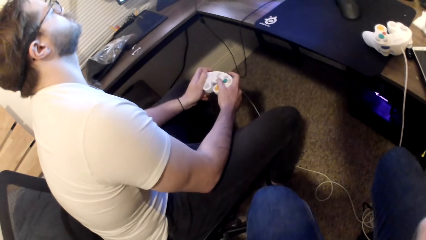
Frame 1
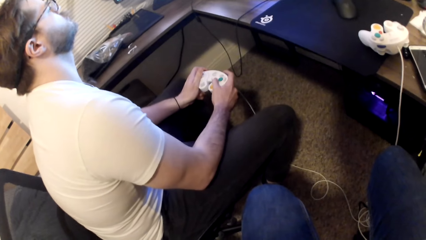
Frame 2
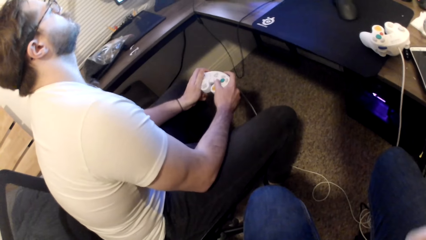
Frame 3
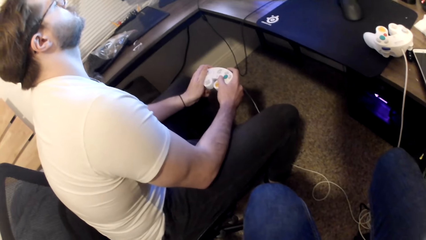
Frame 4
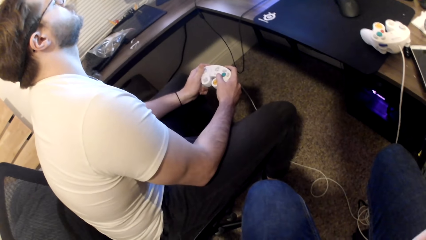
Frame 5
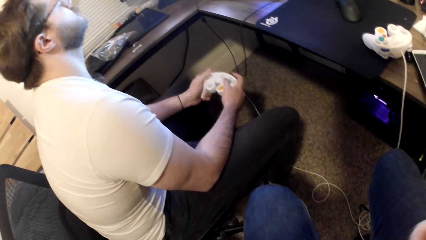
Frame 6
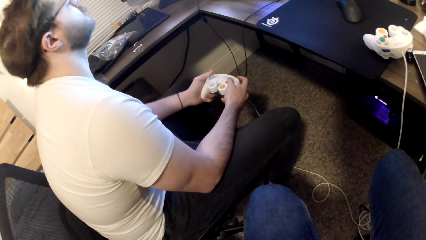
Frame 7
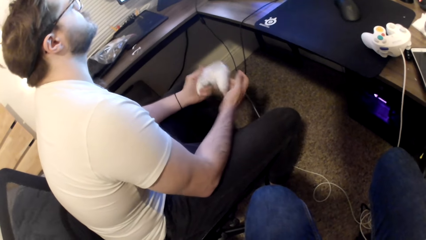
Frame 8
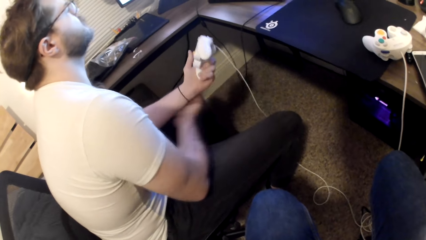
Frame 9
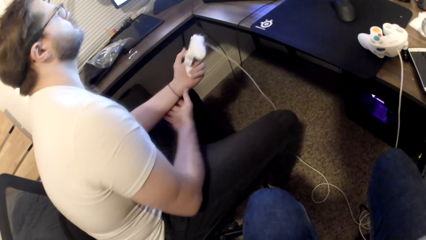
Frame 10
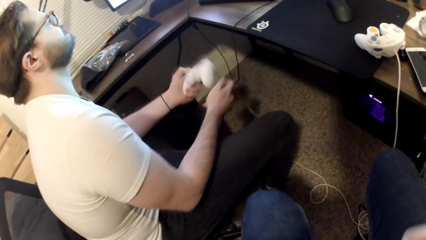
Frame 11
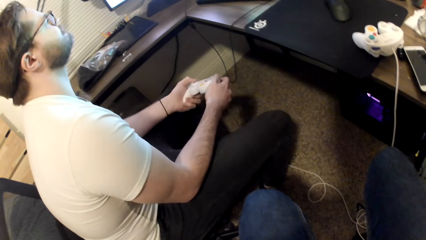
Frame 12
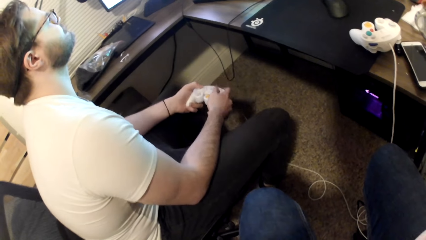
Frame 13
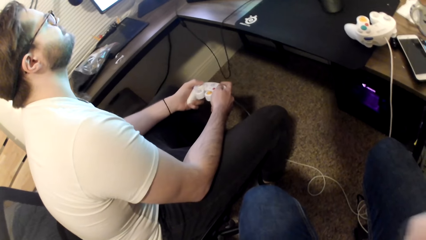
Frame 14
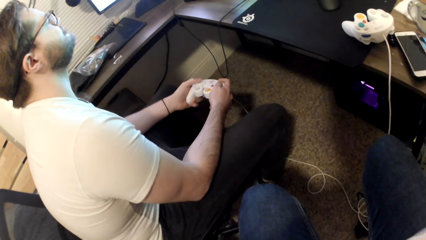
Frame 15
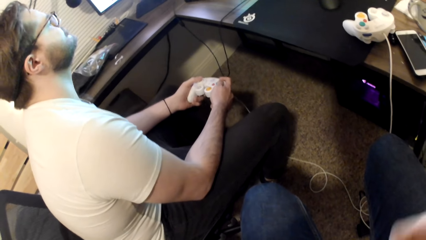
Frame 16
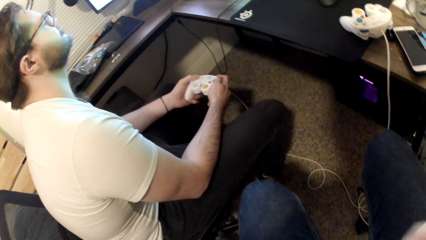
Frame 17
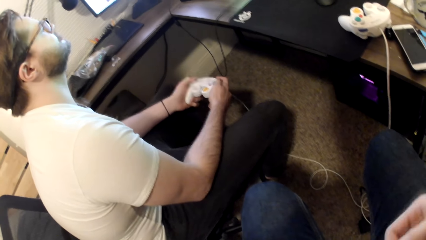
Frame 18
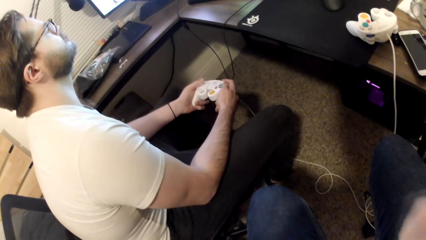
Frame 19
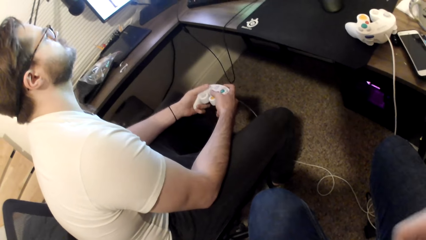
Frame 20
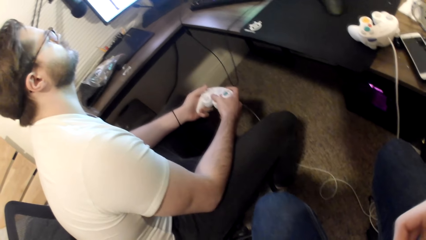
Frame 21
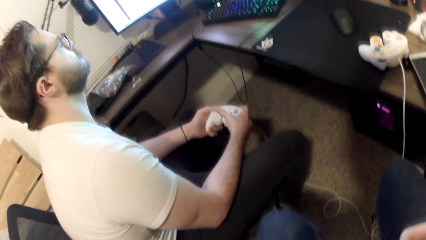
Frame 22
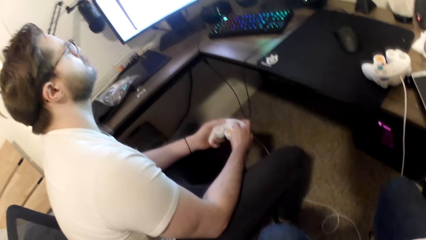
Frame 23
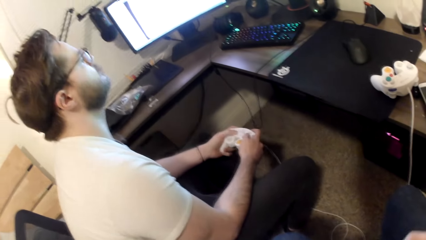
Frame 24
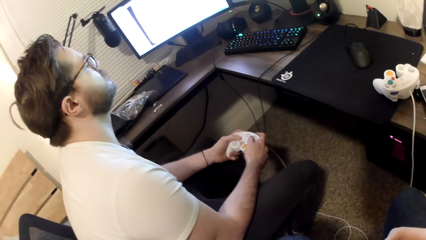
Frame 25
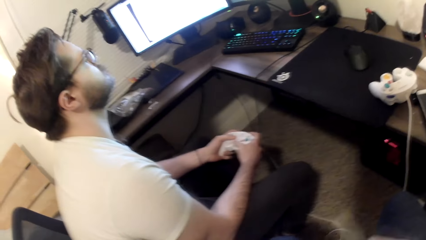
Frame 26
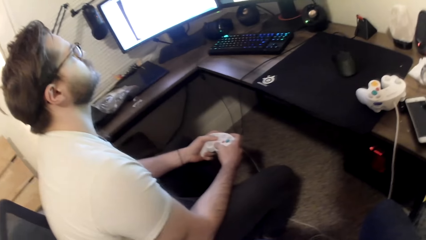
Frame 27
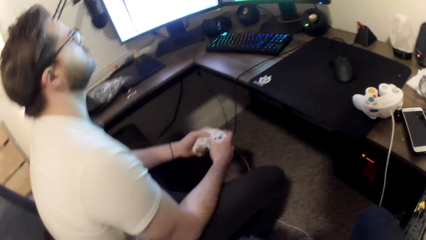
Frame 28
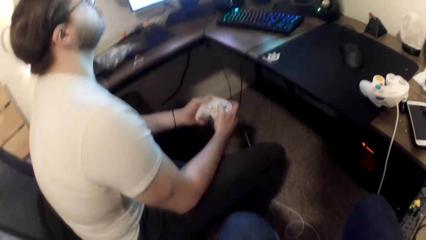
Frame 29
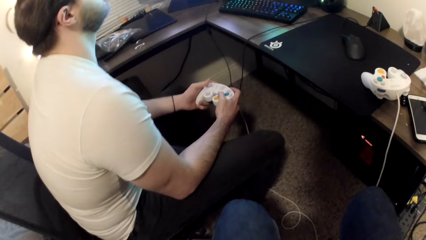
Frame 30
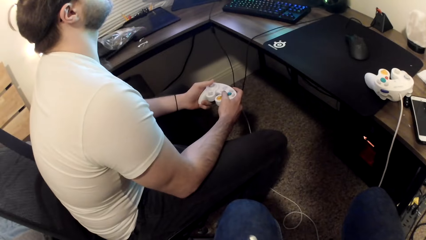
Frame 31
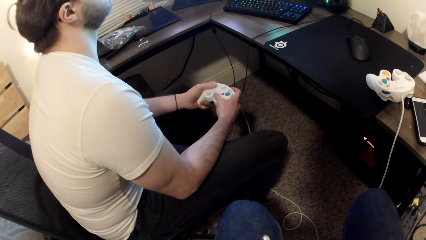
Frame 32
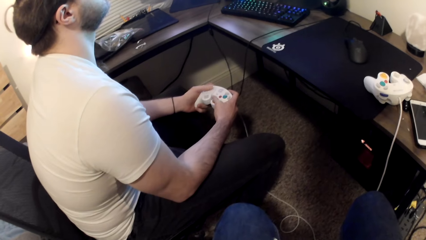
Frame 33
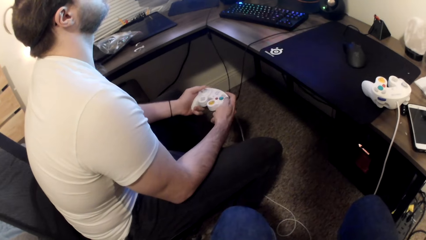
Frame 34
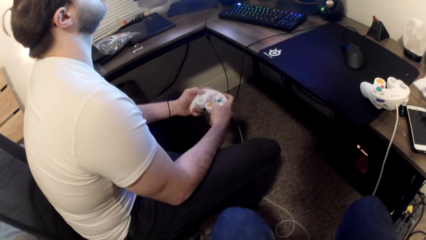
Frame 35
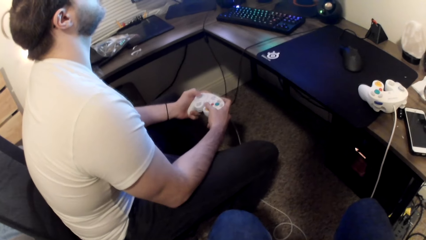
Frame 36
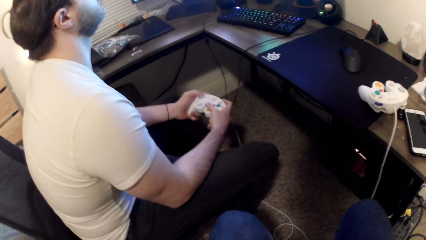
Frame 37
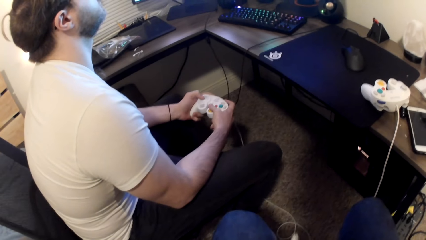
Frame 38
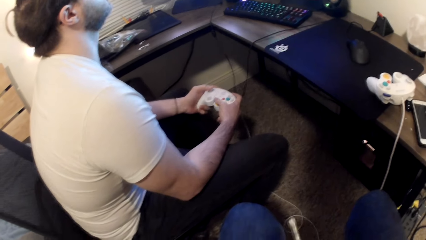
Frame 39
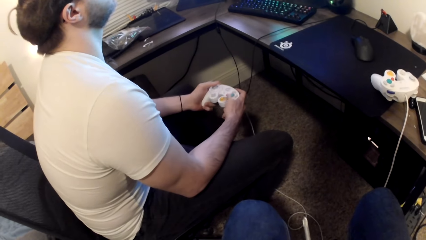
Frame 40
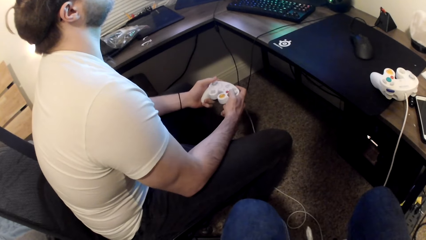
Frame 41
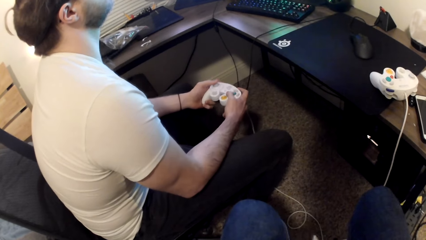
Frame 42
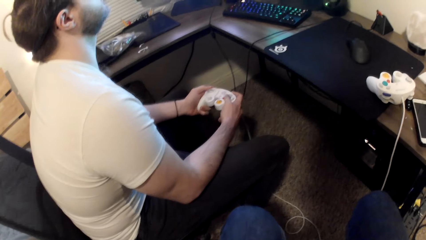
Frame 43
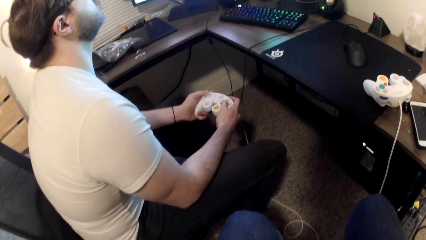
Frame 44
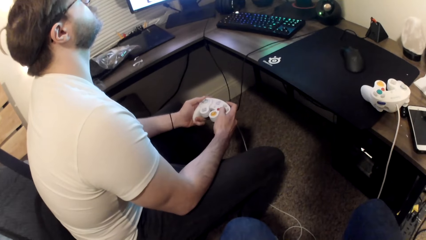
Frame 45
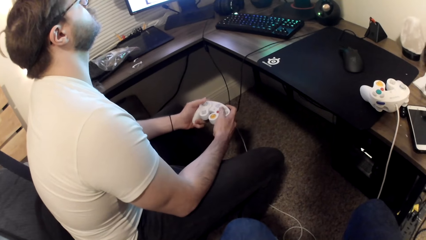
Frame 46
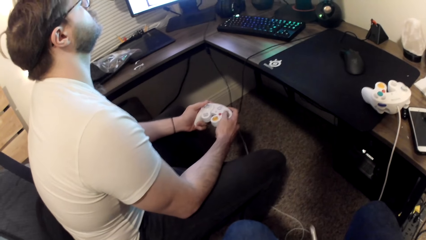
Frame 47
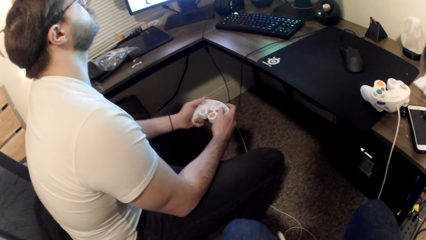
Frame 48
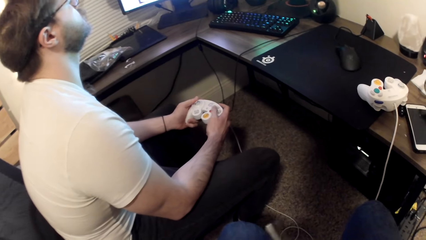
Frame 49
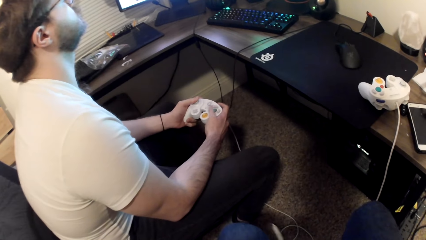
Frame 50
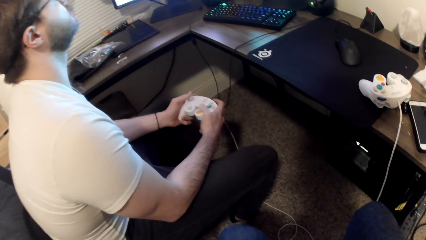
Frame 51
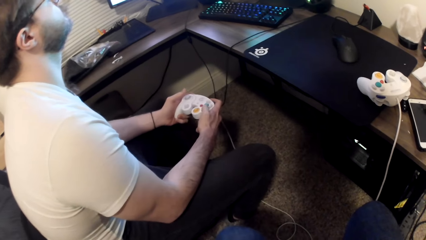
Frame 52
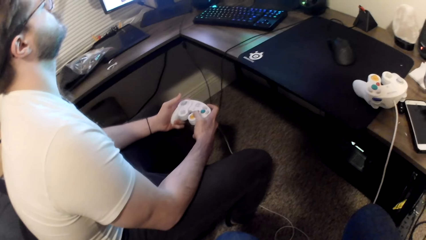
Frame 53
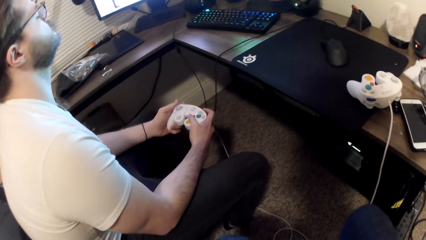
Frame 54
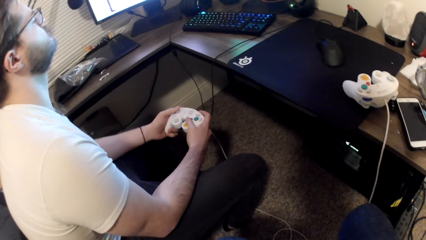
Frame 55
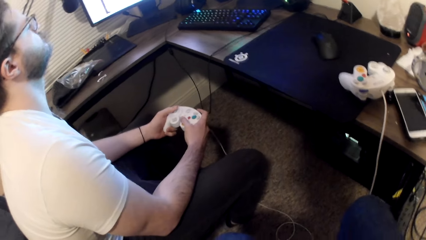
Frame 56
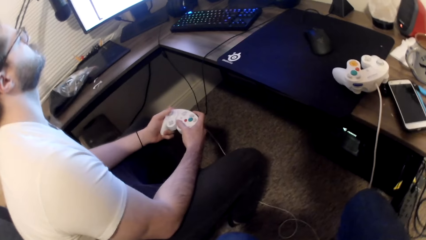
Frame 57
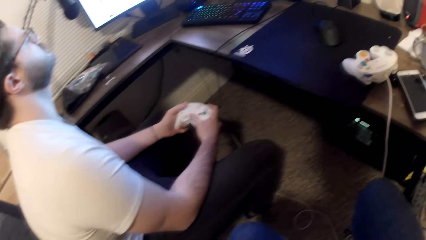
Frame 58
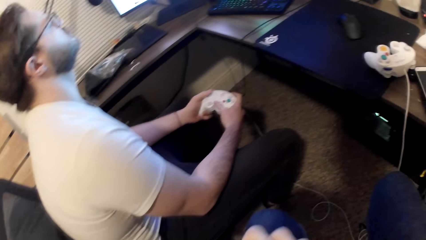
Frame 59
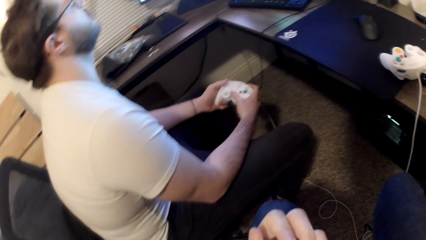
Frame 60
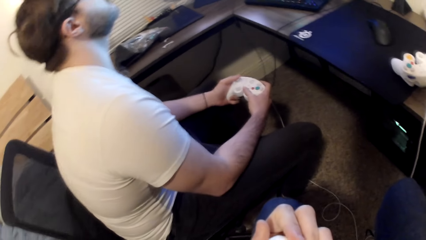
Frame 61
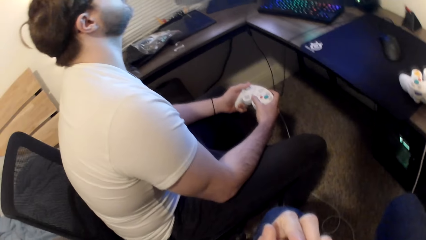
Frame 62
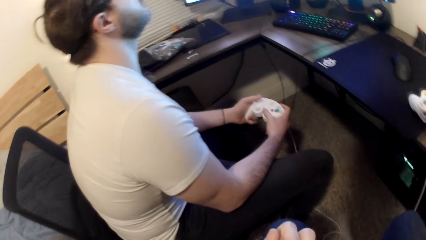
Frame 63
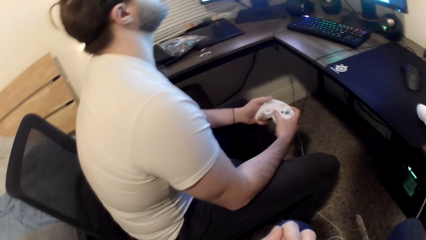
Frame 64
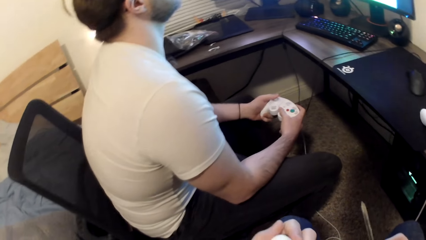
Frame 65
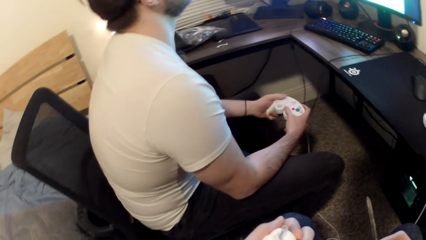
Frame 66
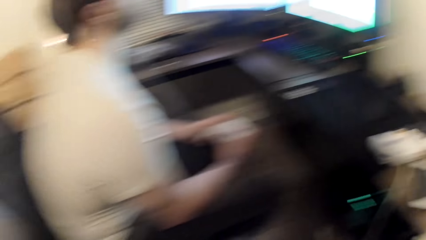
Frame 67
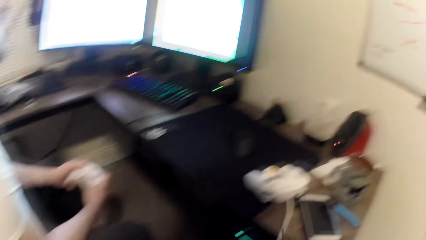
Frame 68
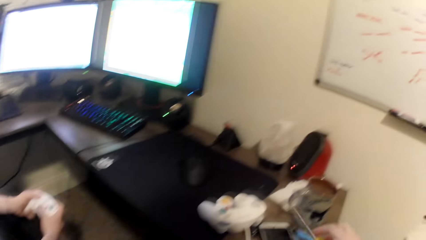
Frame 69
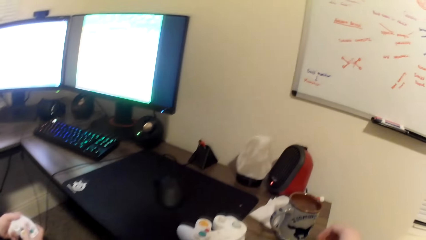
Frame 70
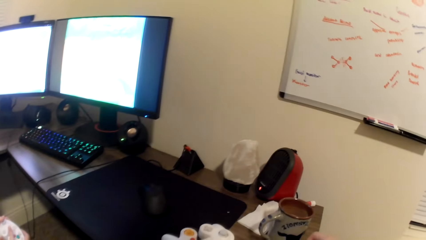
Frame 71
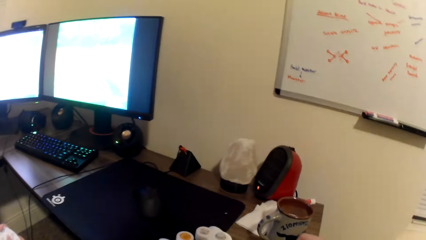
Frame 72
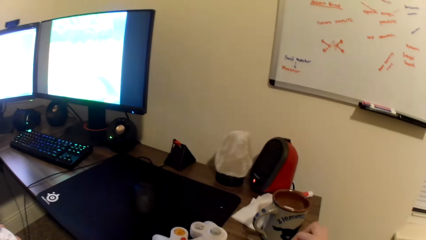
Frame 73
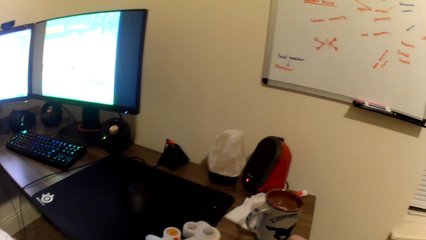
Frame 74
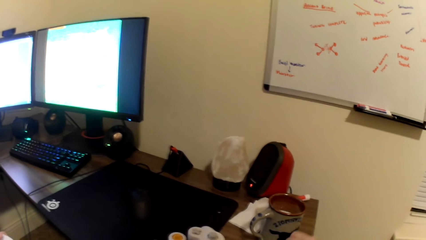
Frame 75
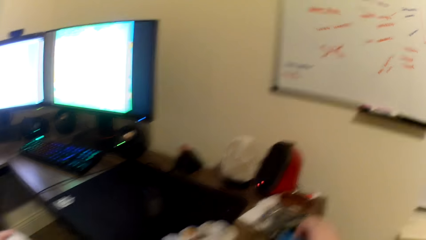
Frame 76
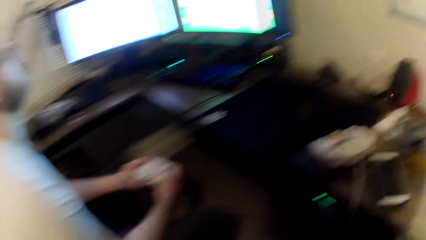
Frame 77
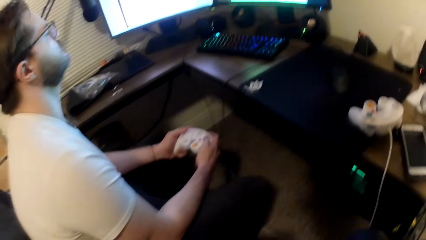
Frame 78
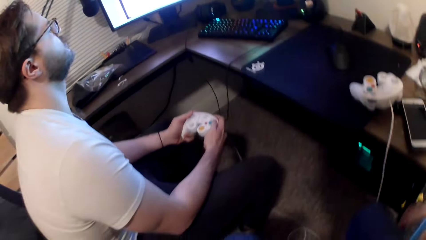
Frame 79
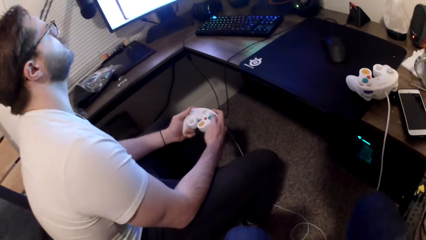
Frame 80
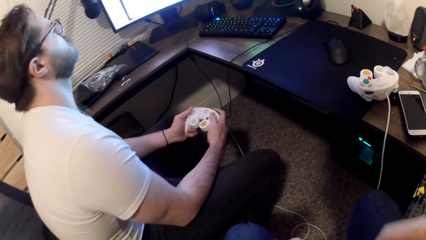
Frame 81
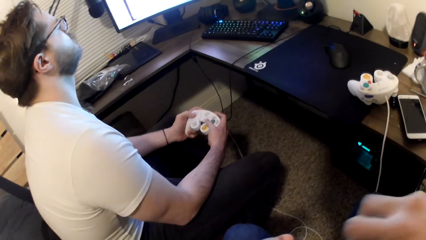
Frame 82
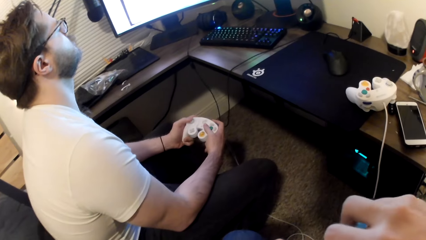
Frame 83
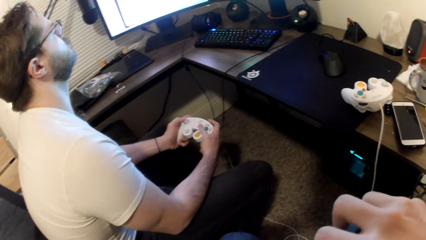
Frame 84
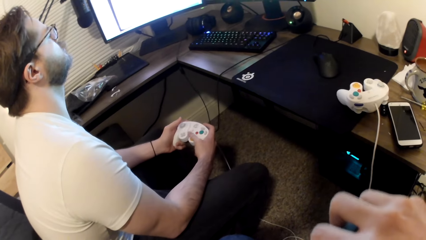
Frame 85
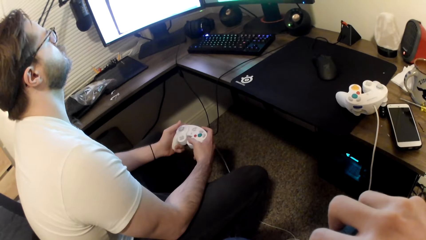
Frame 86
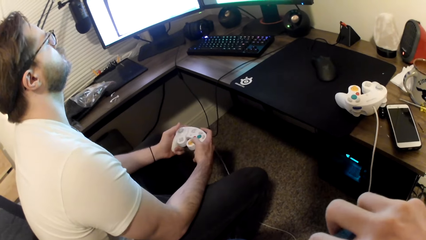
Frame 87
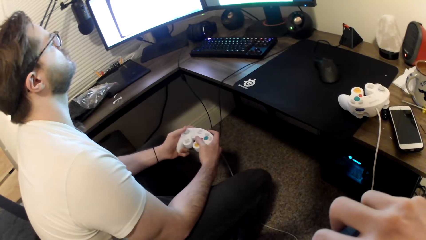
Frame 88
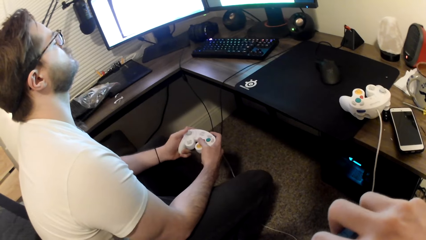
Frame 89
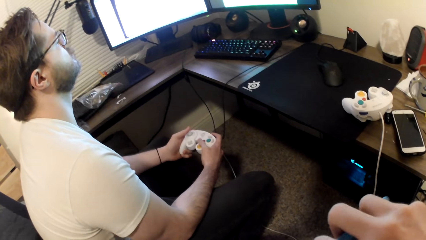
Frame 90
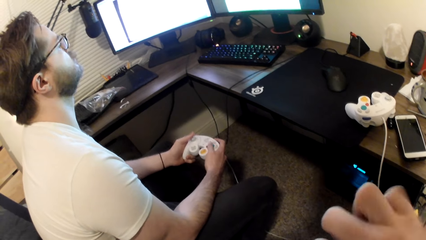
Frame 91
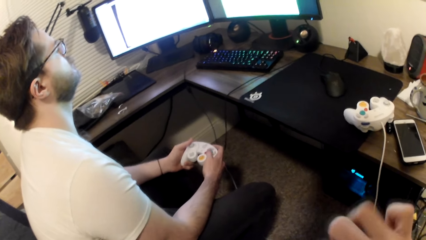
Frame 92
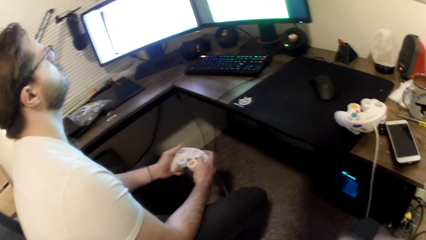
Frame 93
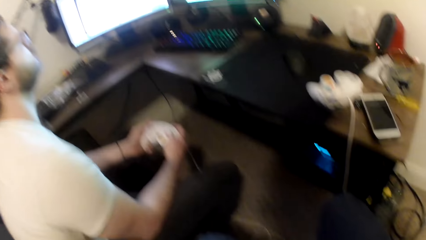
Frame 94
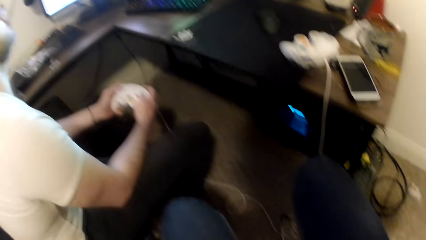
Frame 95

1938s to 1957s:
A man touches his left hand. The man plays a game on the computer. The camera wearer drops a screwdriver onto the table.
